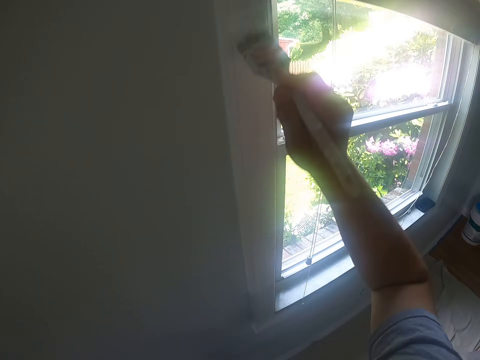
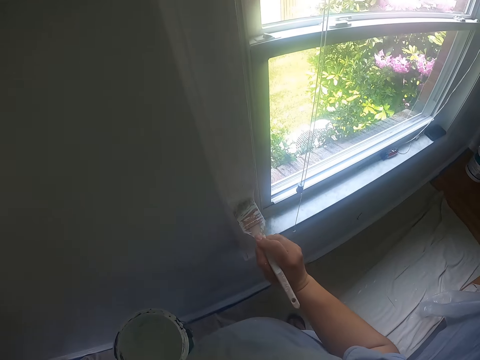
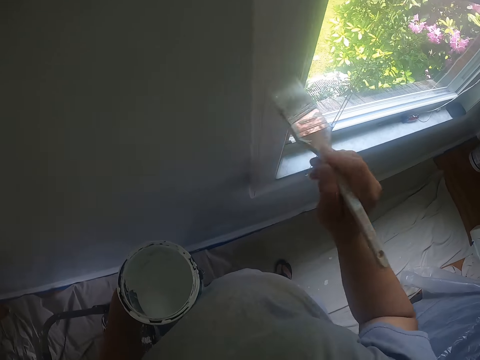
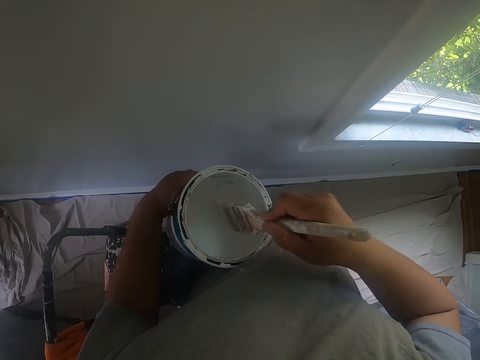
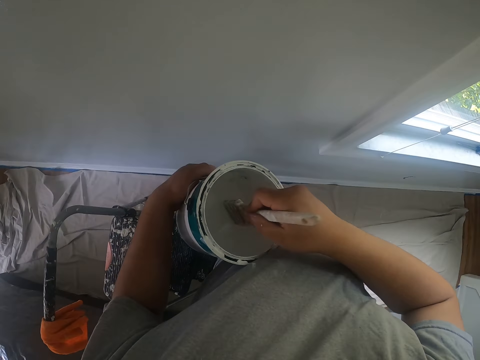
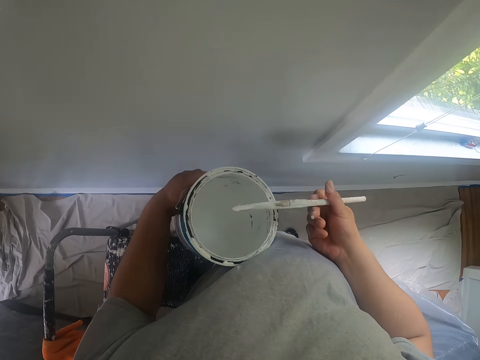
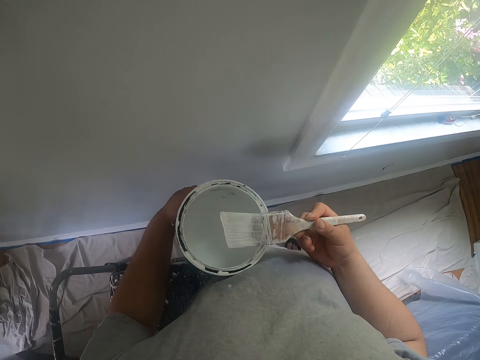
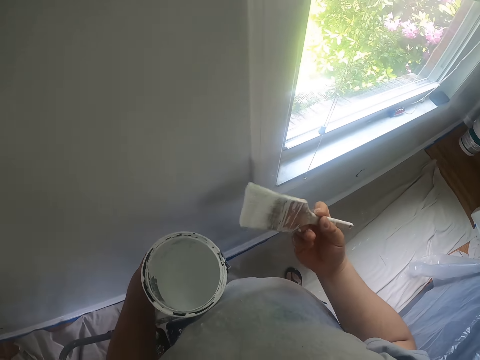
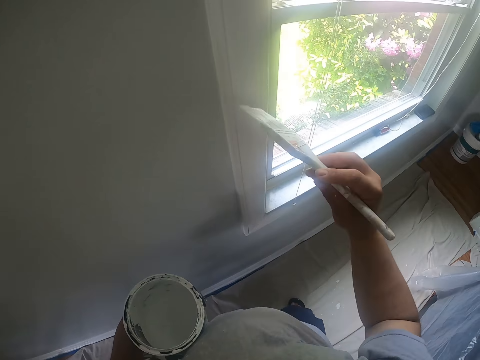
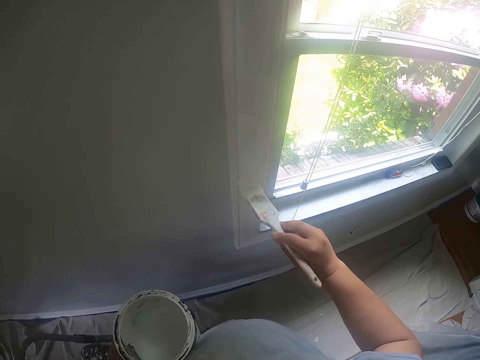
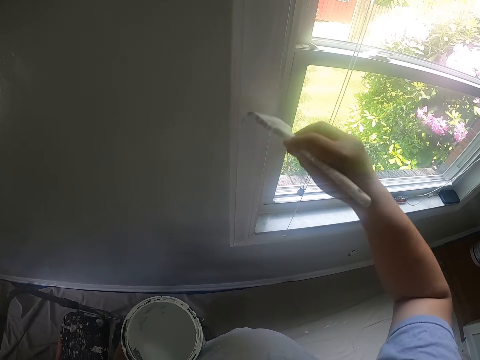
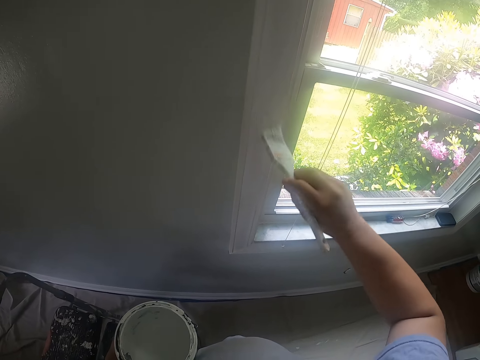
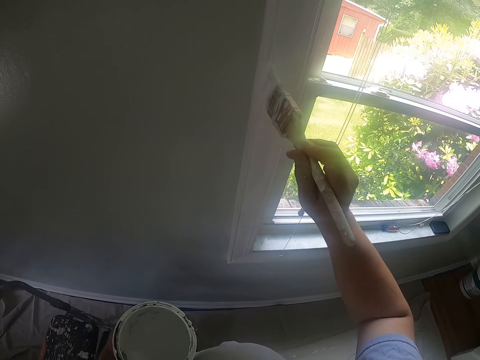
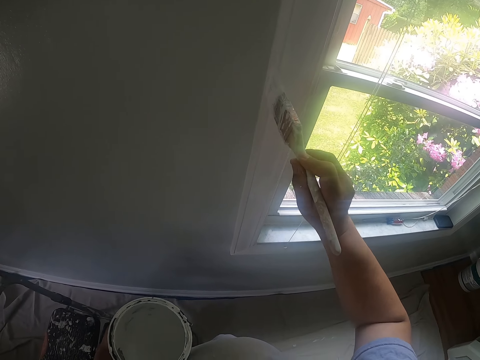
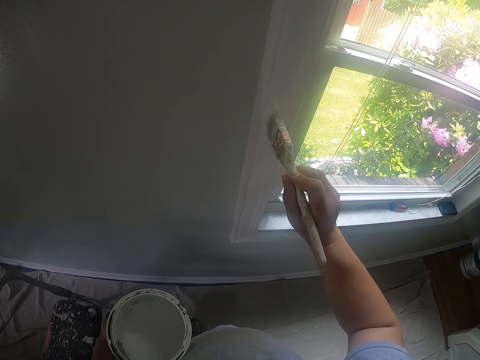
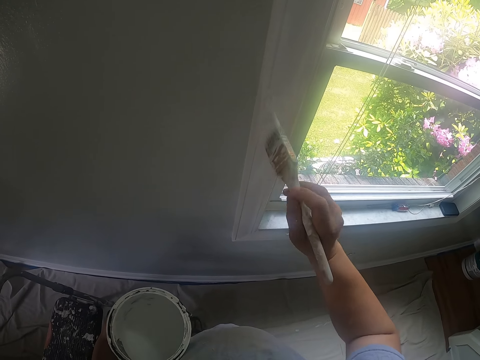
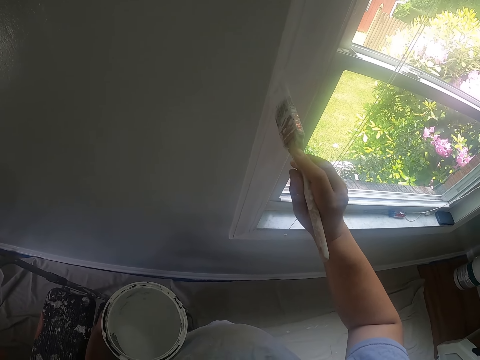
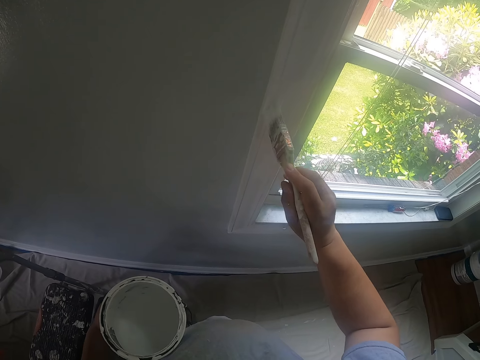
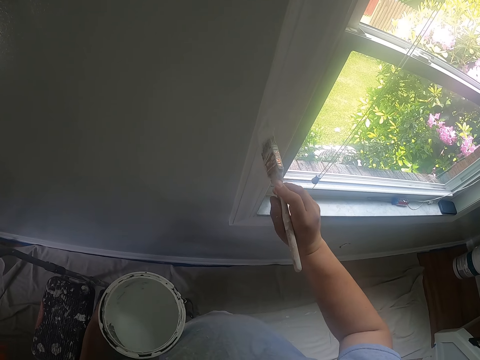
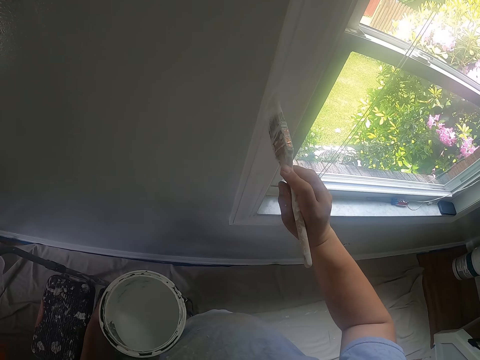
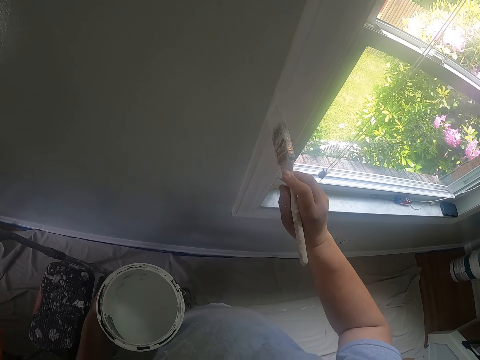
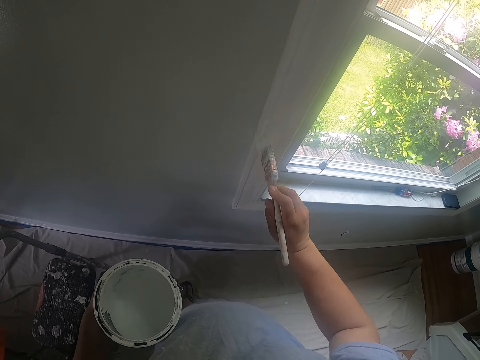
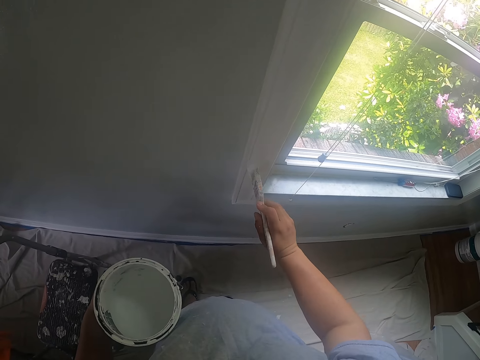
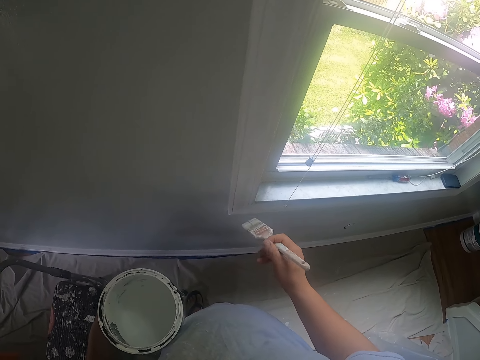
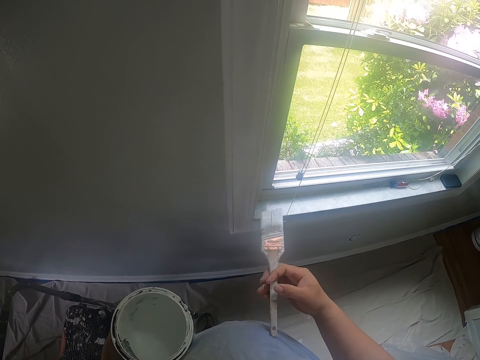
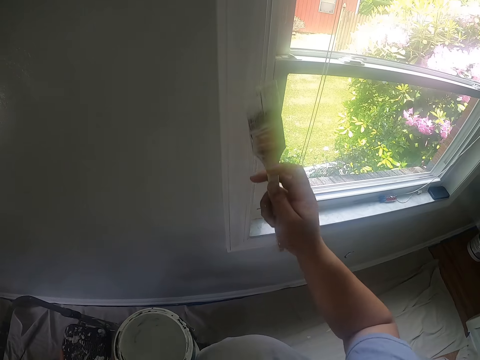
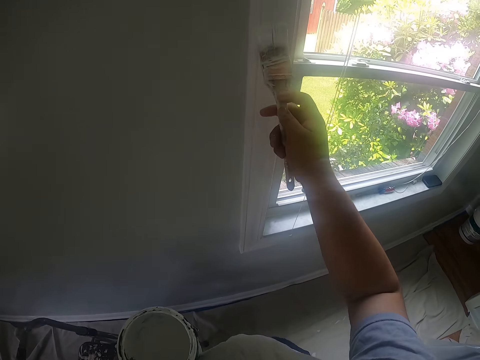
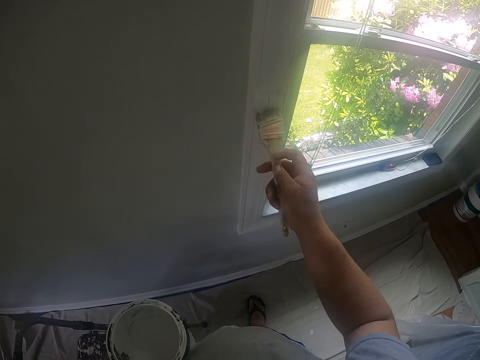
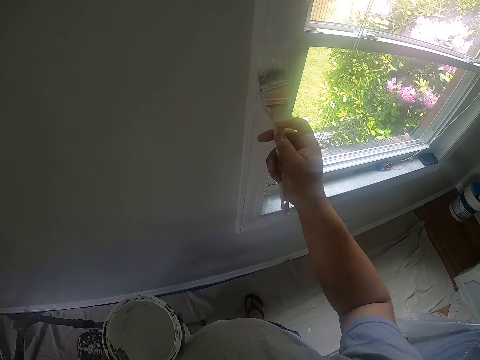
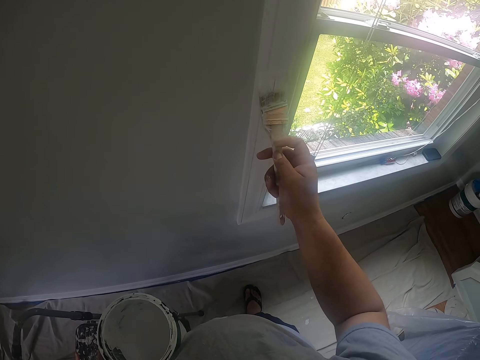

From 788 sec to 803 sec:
The camera wearer dips the paint brush into the paint bucket. They paint the window frame with the paint brush.

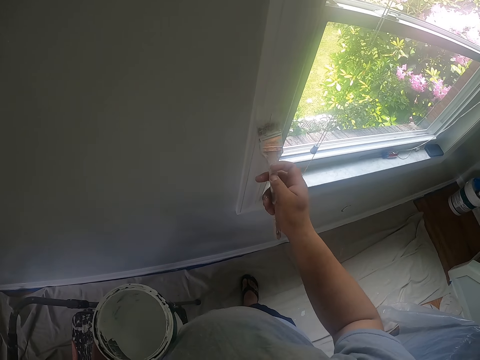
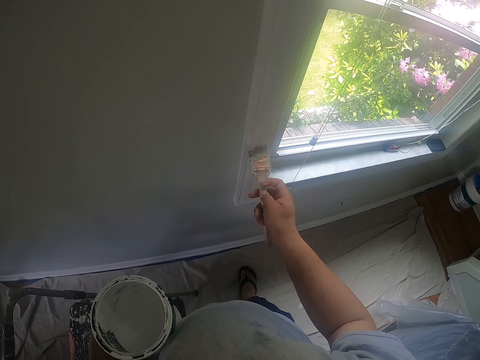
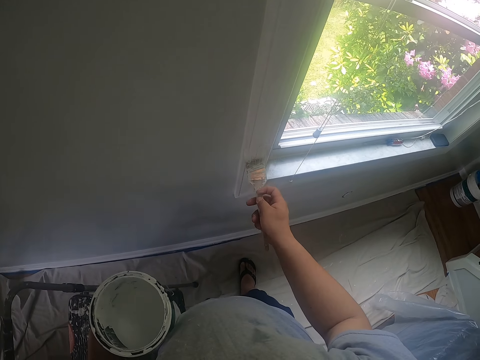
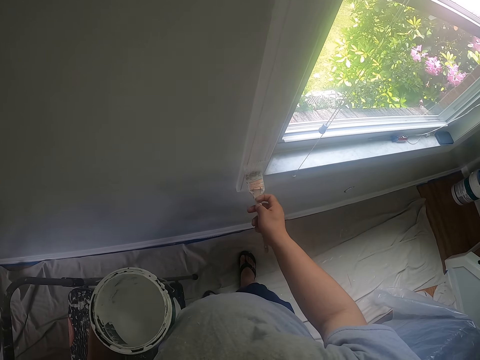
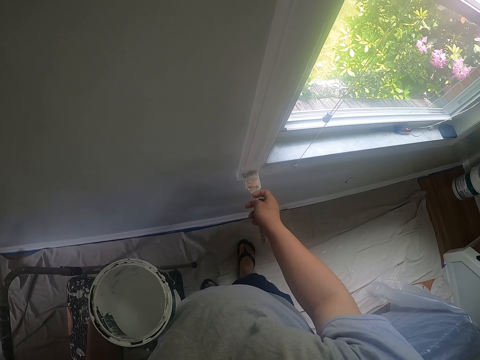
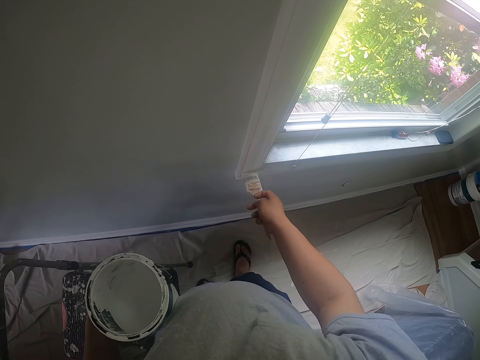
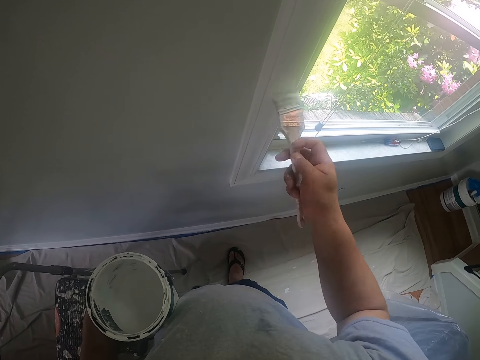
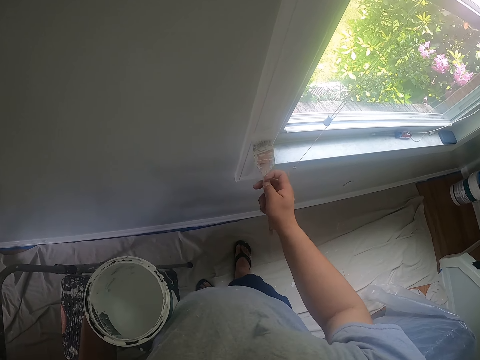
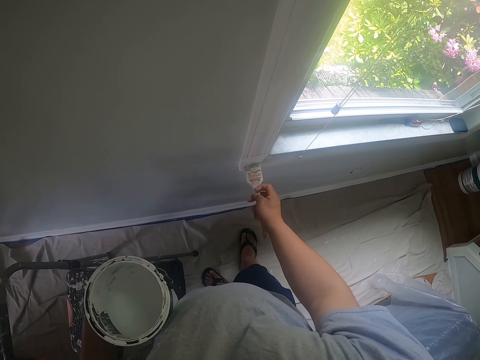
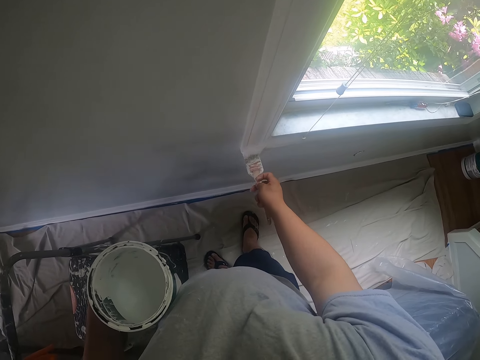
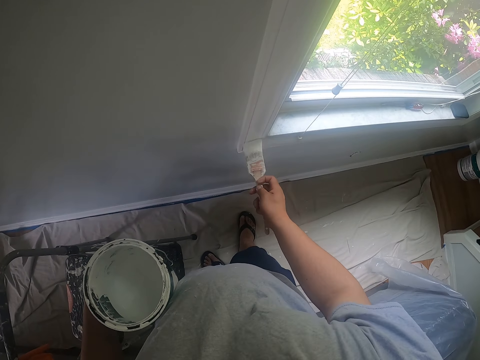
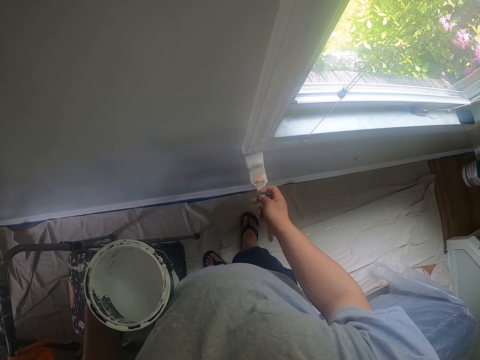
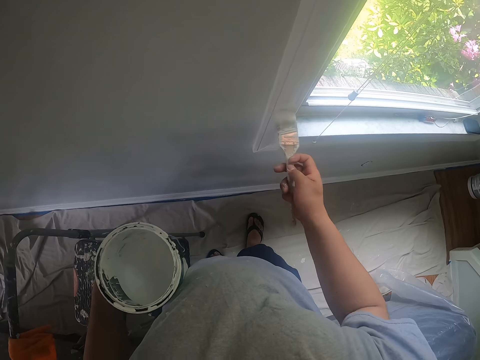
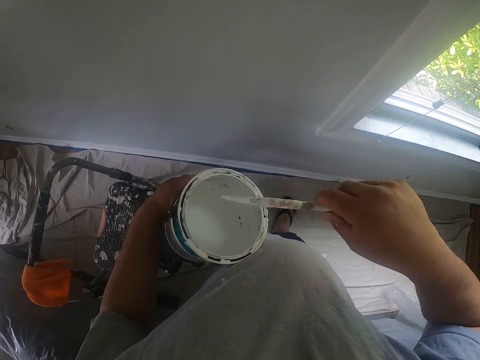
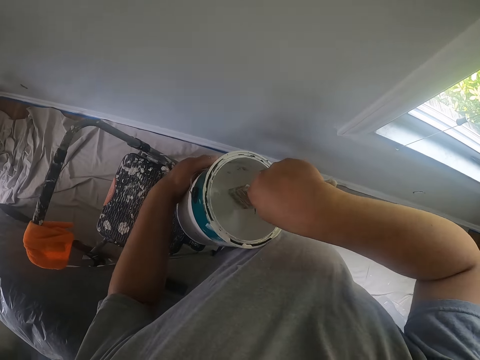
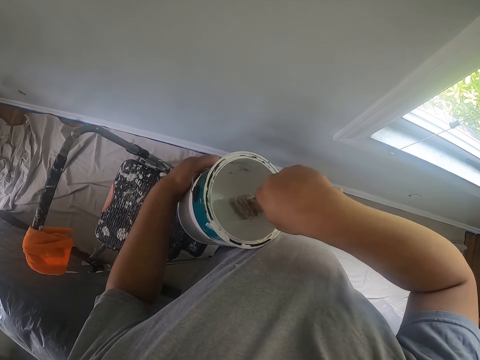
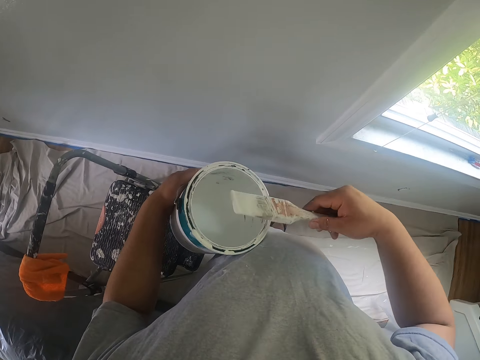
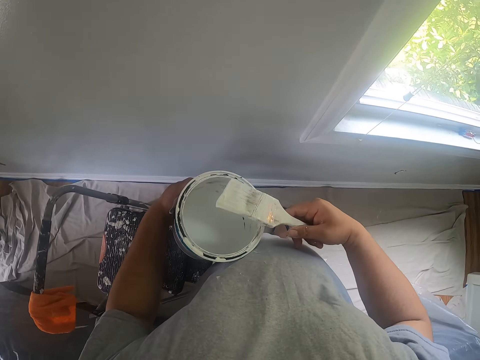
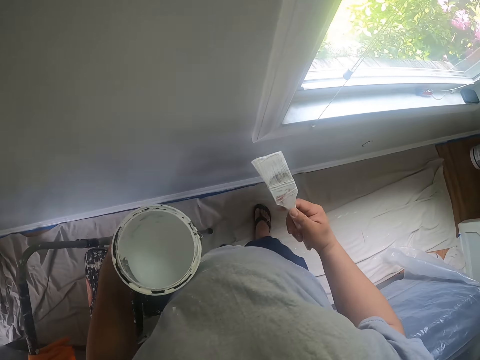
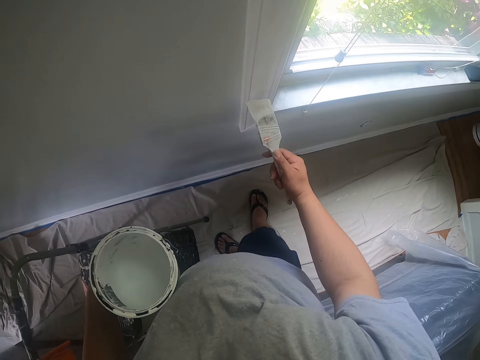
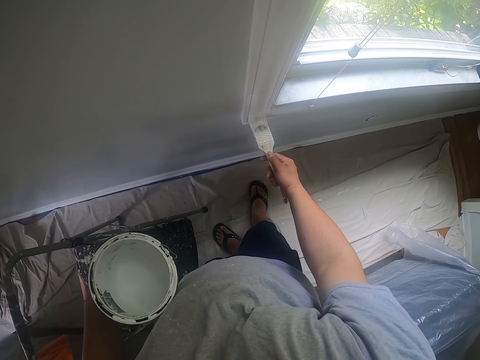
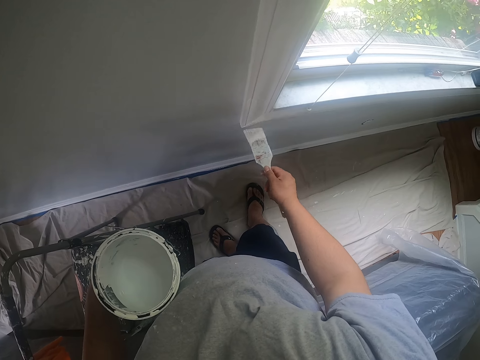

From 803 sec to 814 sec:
The camera wearer dips the paint brush into the paint bucket. They paint the window frame with the paint brush.
